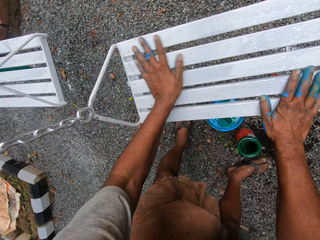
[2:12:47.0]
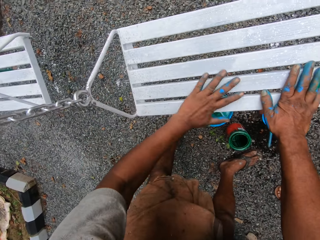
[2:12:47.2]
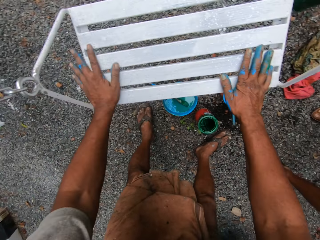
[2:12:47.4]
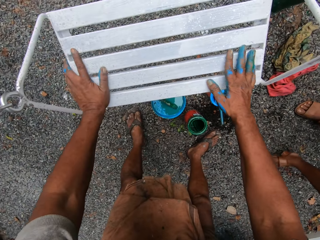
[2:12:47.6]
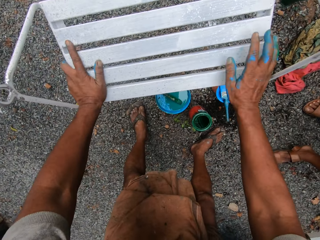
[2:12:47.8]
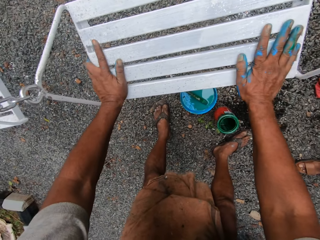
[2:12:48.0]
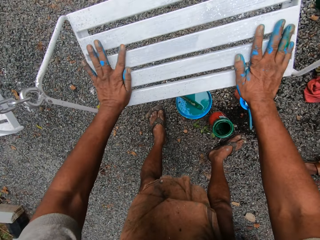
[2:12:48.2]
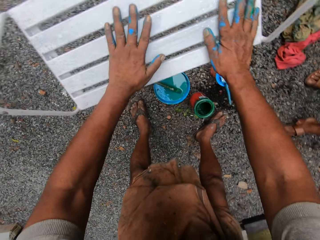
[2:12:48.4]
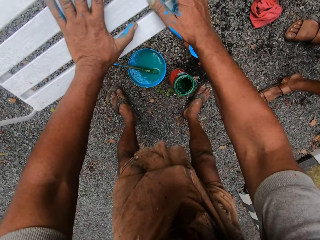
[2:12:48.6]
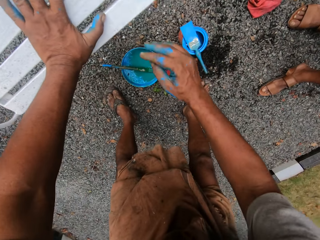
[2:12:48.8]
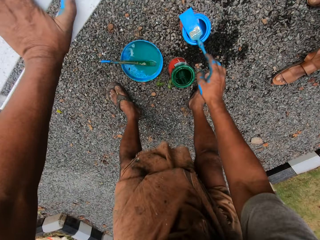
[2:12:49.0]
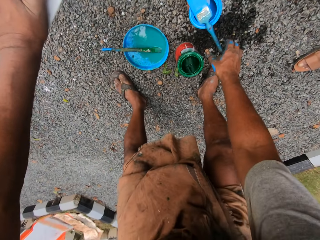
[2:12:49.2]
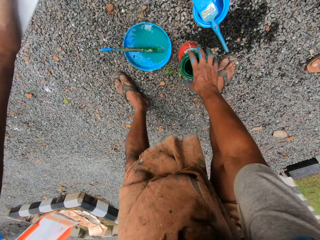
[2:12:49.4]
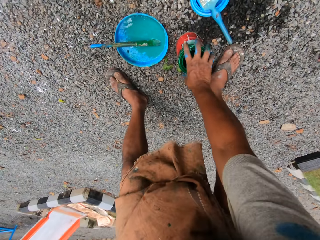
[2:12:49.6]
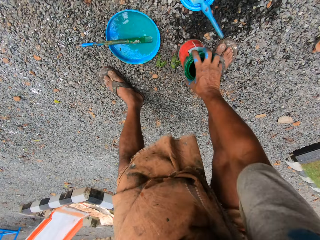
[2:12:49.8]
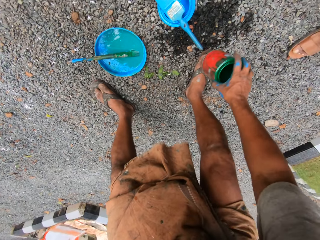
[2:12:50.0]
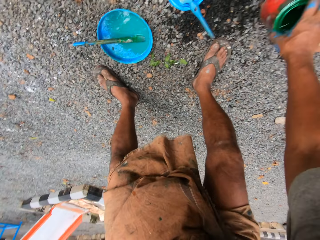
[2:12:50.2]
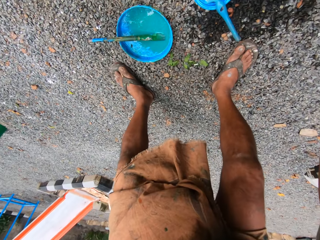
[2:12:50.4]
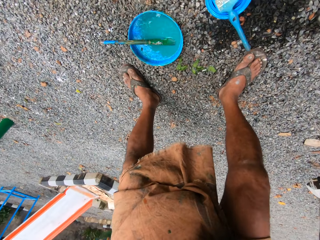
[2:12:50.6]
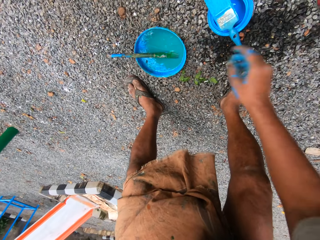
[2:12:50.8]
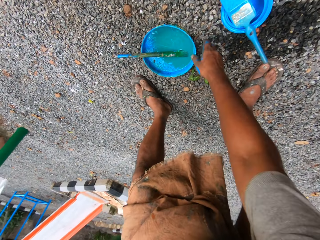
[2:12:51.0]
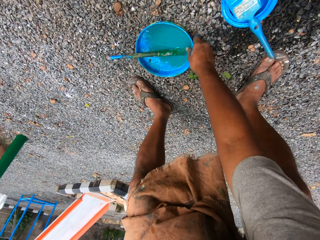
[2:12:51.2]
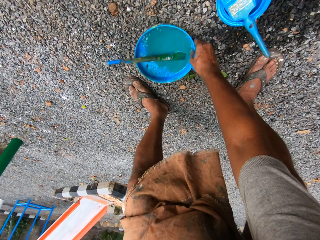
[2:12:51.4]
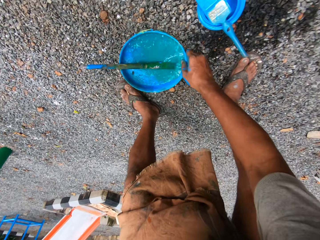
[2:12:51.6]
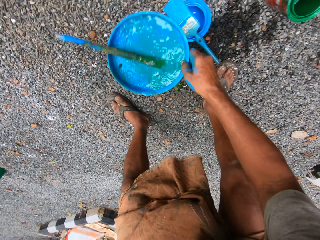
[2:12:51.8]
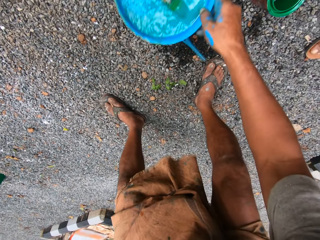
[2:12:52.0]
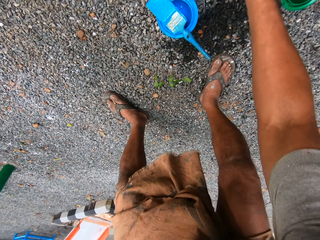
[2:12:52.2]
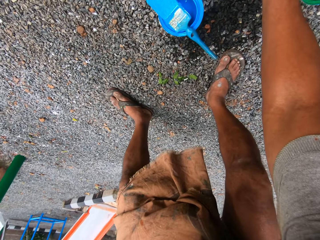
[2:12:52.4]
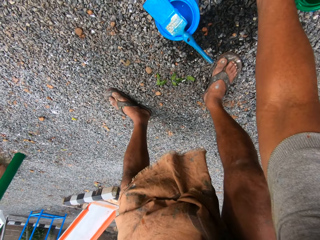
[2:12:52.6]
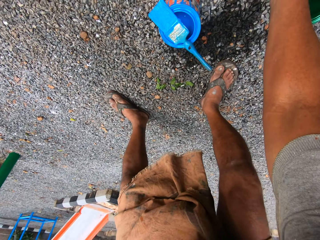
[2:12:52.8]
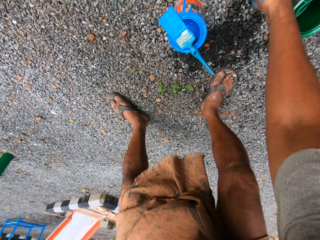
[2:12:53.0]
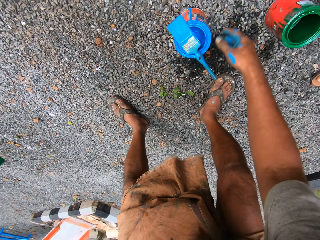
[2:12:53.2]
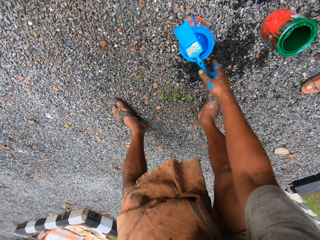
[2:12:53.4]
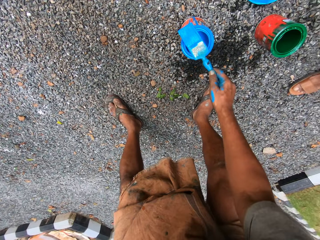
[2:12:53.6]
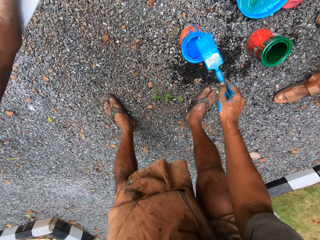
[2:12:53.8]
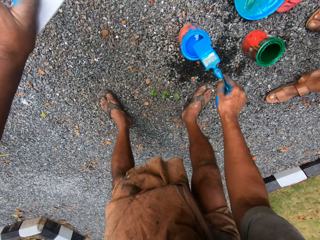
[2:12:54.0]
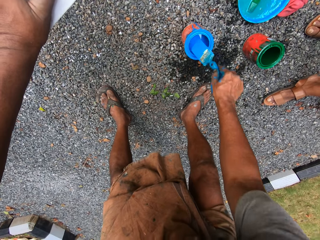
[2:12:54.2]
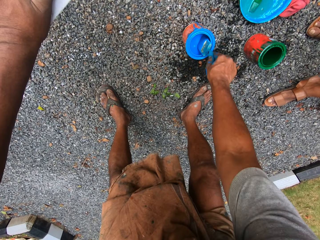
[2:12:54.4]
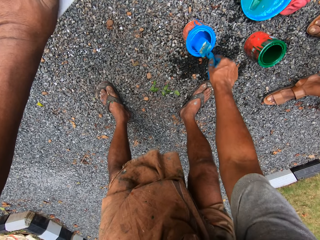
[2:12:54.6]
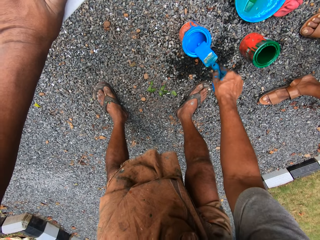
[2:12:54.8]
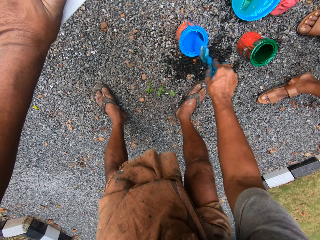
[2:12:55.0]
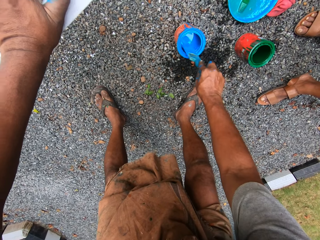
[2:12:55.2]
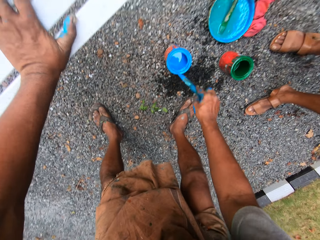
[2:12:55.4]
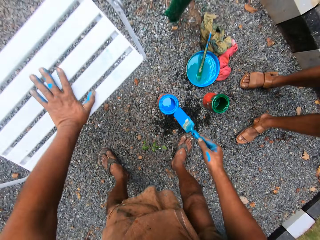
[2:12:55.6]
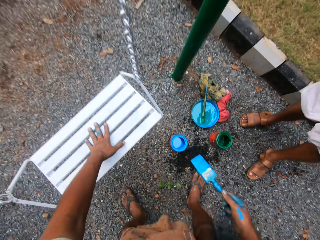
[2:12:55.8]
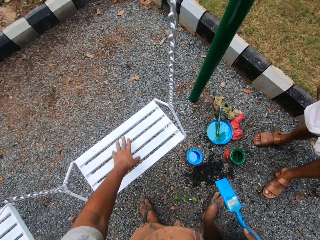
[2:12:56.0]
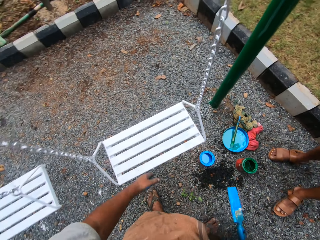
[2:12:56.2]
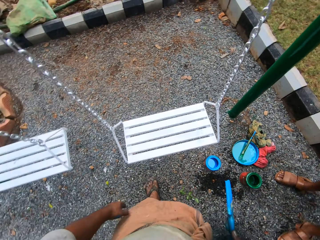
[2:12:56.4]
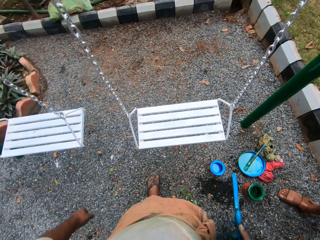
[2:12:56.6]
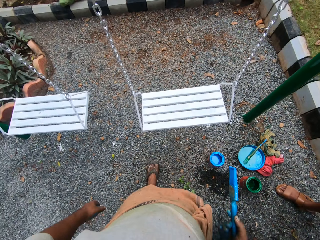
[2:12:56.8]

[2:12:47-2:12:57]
The camera wearer takes the can of green paint from the ground with his right hand. He puts the can of green paint on the ground with his right hand. He takes the bucket cover from the ground with his right hand. He puts the bucket cover on the ground with his right hand. He takes the brush from the can of blue paint on the ground with his right hand. He dips the brush into the can of blue paint on the ground with his right hand. He wipes the brush on the rim of the can of blue paint on the ground with his right hand.

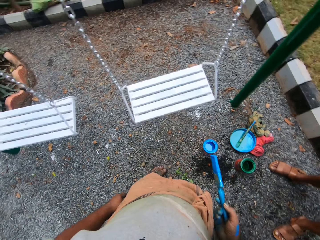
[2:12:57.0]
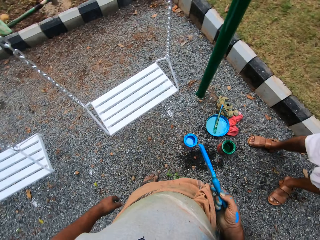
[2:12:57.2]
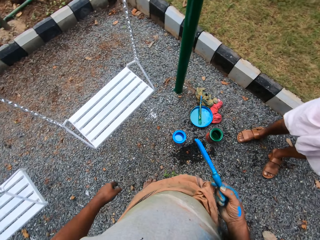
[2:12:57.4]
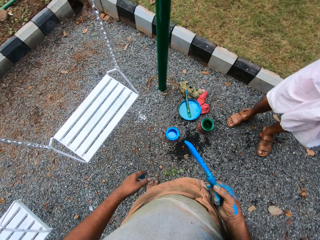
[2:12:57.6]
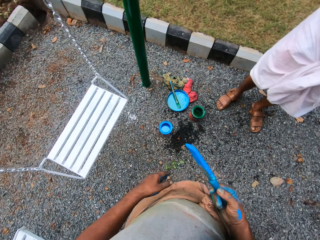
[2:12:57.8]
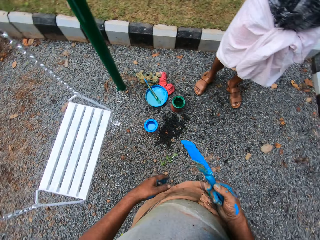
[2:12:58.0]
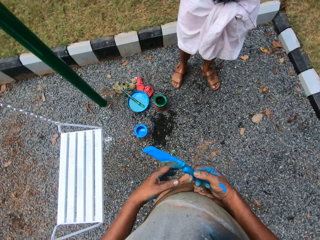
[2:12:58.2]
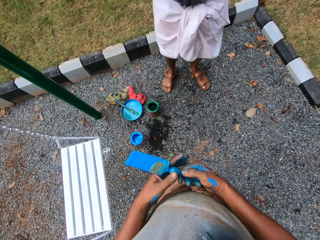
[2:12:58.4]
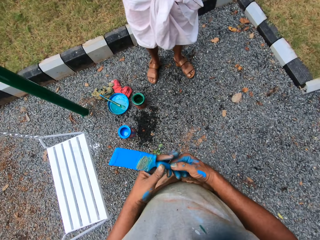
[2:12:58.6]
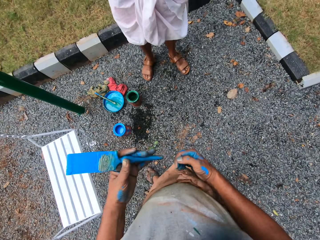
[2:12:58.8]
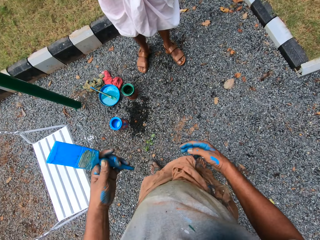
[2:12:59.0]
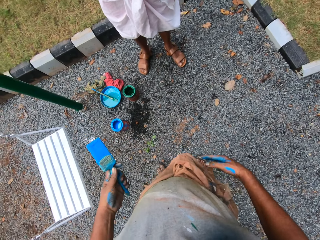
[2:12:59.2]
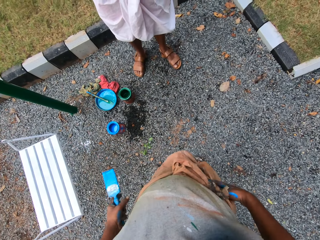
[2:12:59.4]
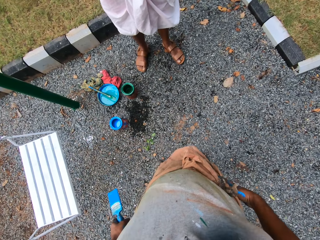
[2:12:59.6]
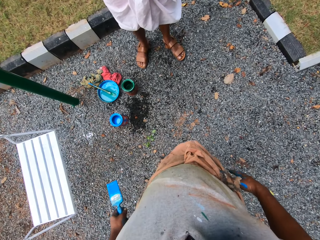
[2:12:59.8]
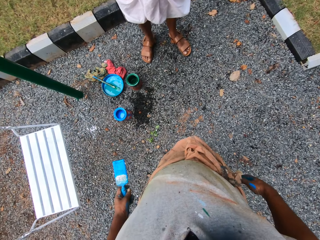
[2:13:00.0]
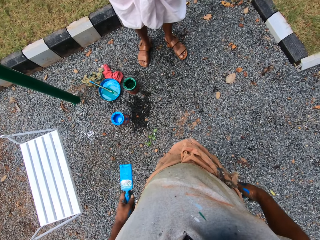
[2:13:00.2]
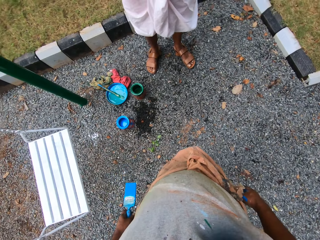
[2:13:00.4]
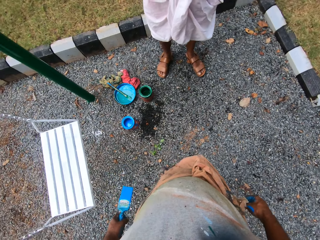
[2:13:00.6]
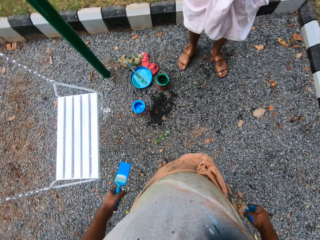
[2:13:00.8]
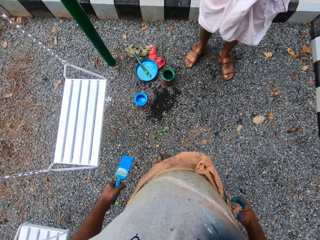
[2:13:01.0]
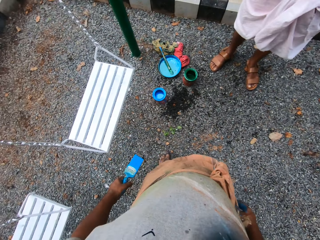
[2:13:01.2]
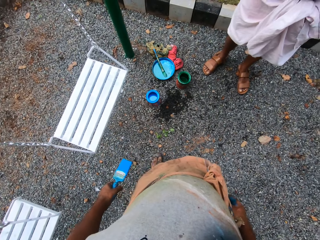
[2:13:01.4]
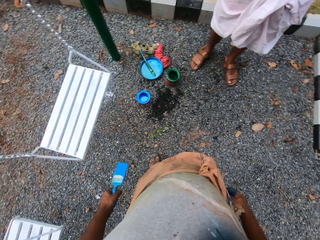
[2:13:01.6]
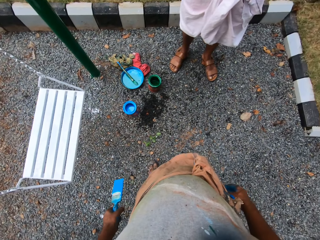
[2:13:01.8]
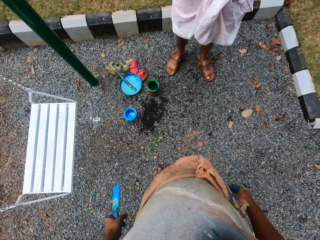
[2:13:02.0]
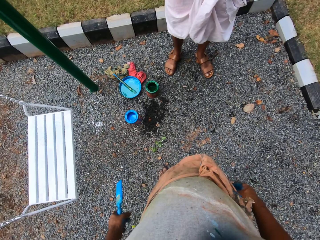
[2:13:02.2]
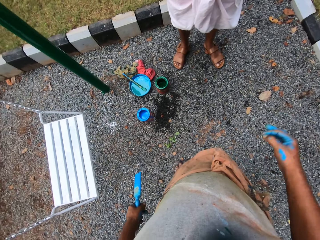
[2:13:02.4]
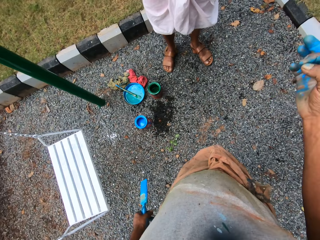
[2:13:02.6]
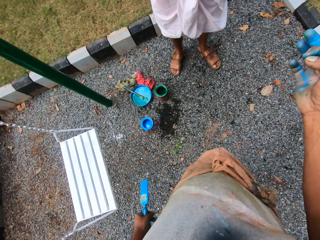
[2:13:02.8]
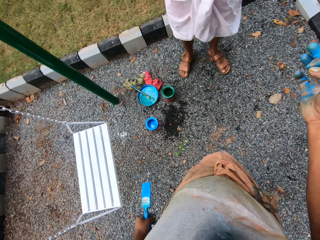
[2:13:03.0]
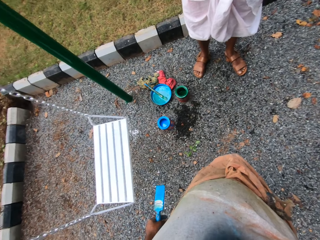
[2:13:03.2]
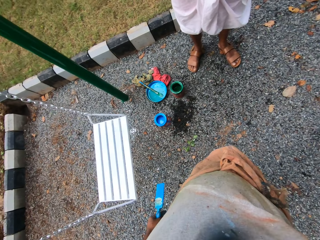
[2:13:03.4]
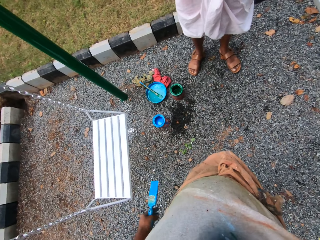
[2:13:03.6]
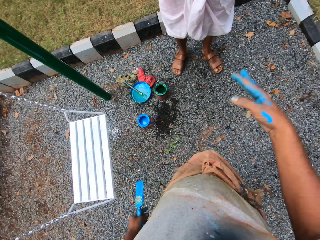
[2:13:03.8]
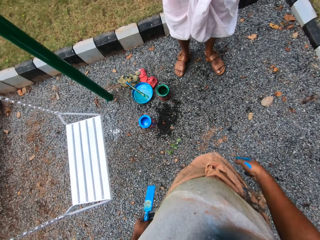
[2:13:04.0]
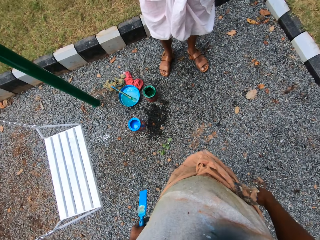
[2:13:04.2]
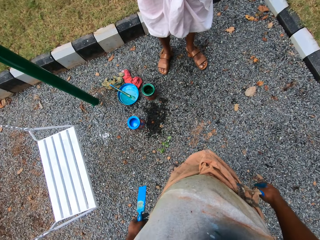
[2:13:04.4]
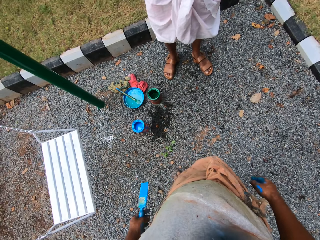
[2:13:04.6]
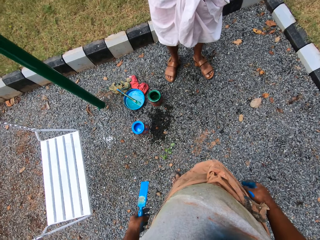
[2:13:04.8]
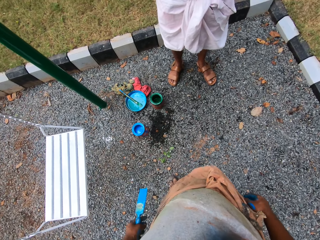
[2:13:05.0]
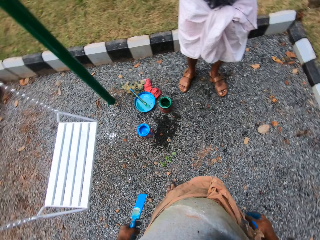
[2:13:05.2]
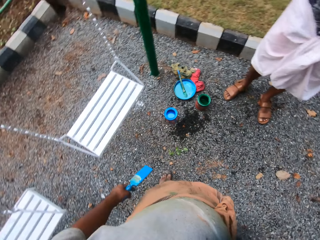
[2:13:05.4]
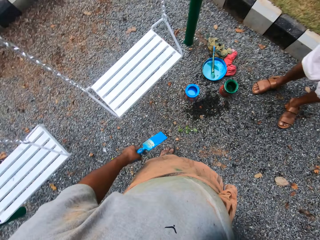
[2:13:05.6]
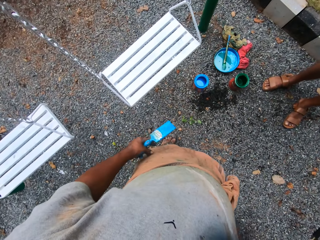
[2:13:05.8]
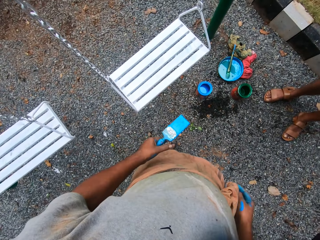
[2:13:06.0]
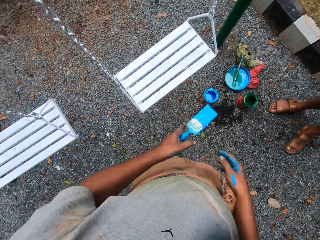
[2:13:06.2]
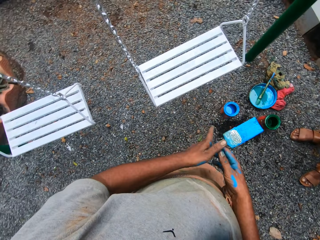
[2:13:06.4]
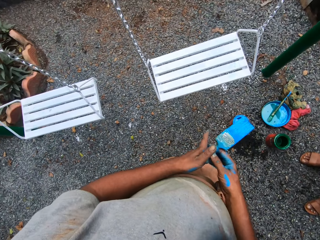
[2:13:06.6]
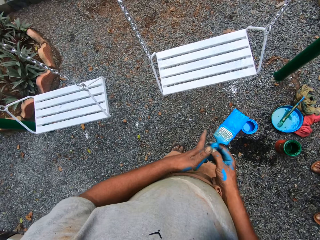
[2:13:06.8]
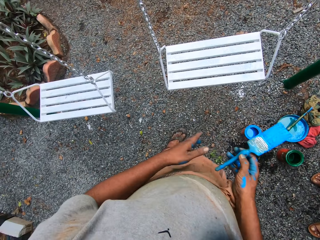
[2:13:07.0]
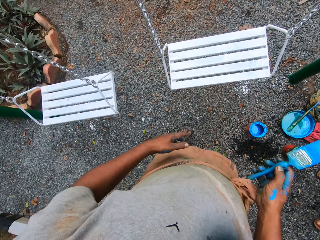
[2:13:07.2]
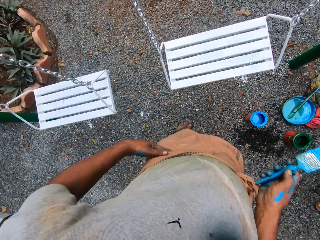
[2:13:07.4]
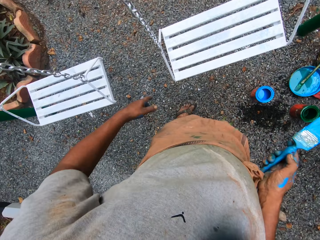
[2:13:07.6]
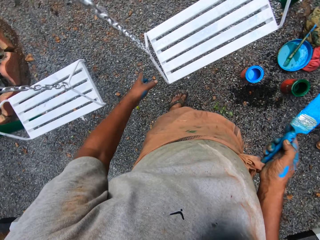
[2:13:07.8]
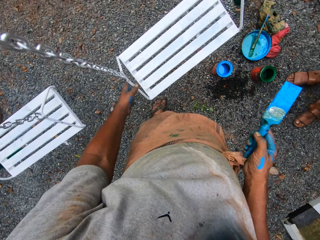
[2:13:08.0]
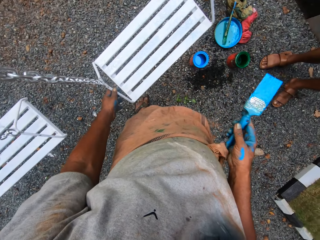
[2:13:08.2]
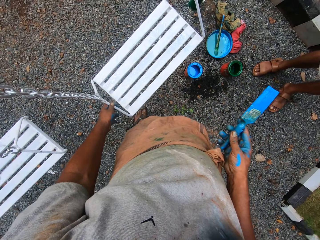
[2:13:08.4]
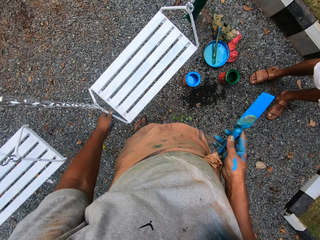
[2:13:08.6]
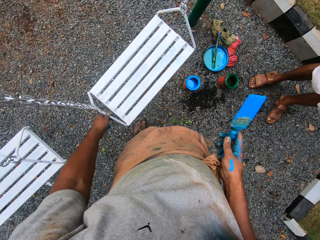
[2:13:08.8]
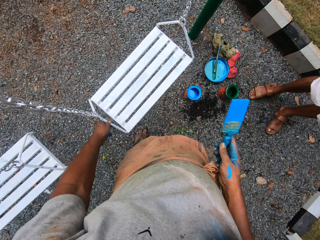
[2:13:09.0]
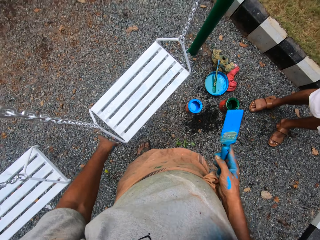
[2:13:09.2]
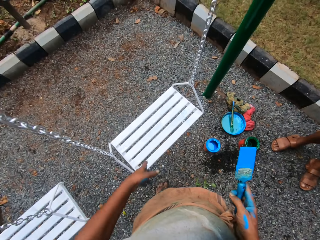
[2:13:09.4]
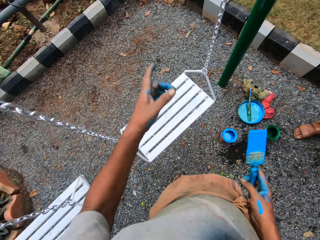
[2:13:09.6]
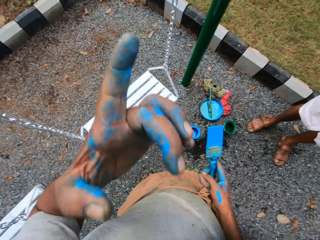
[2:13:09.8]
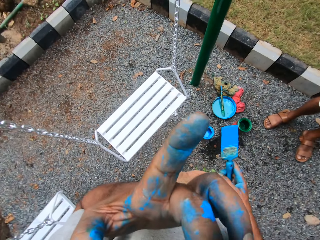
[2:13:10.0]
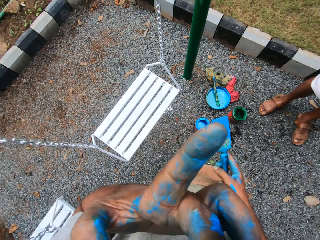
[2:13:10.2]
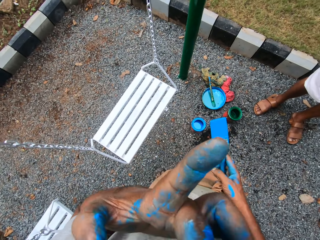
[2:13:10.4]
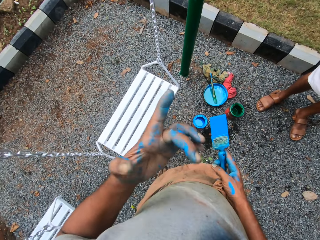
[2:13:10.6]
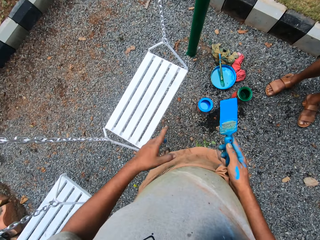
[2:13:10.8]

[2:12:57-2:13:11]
The camera wearer passes the brush from his right hand to his left hand. He talks to a man. The camera wearer gestures with his right hand. He turns around. He collects the paint brush with his right hand from his left hand. He wipes his hand. He holds a connect pole of one of the swing seats with his left hand. He raises his left hand. He touches the face.
